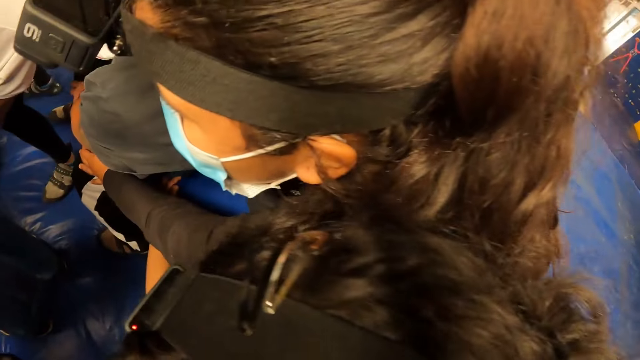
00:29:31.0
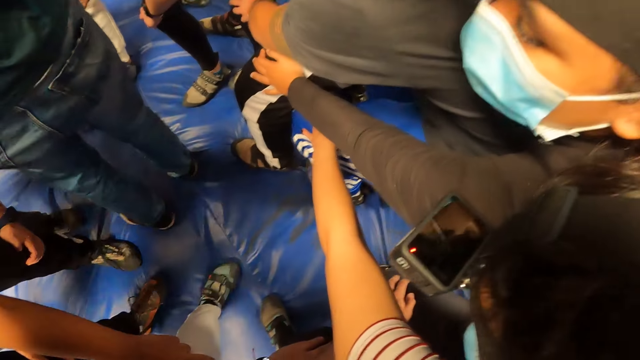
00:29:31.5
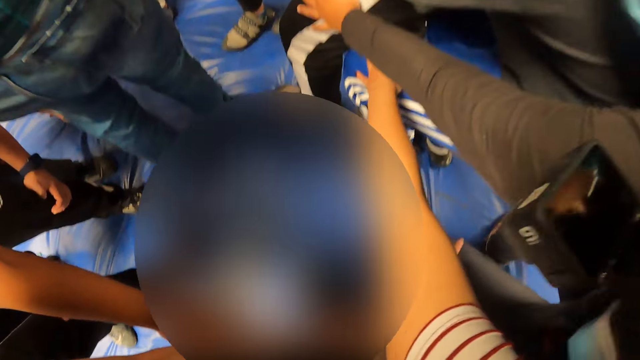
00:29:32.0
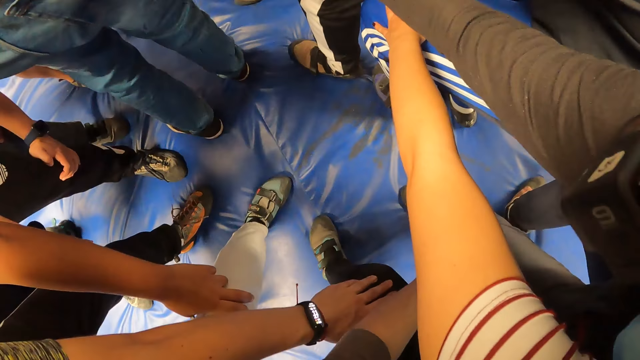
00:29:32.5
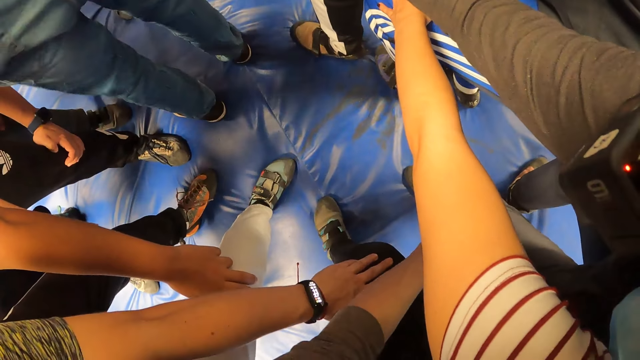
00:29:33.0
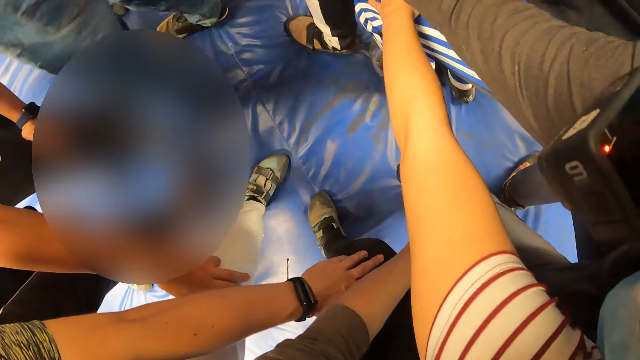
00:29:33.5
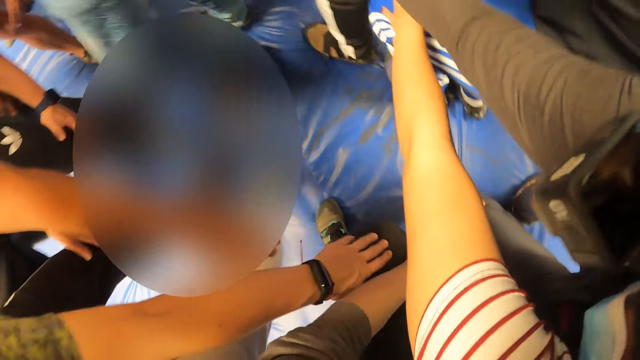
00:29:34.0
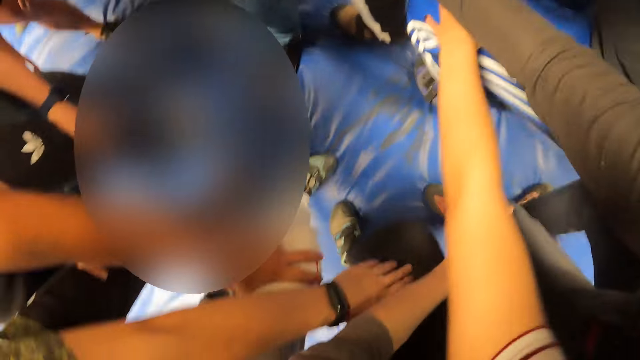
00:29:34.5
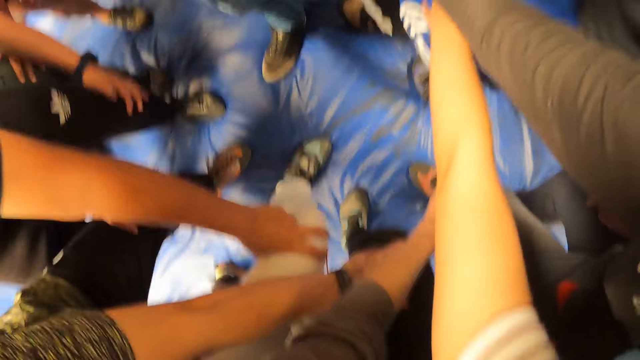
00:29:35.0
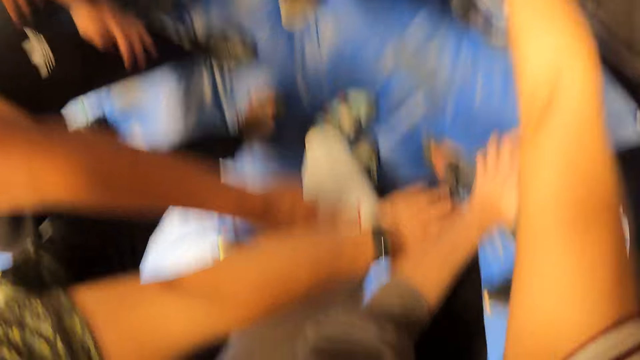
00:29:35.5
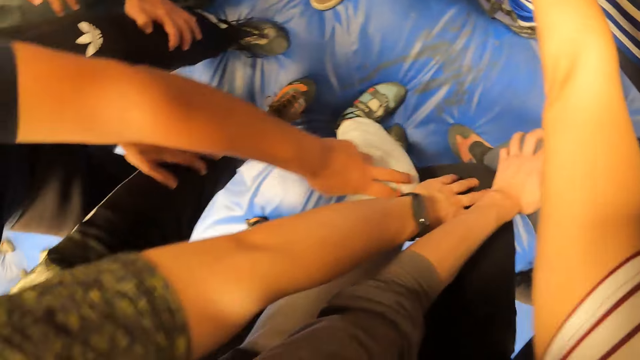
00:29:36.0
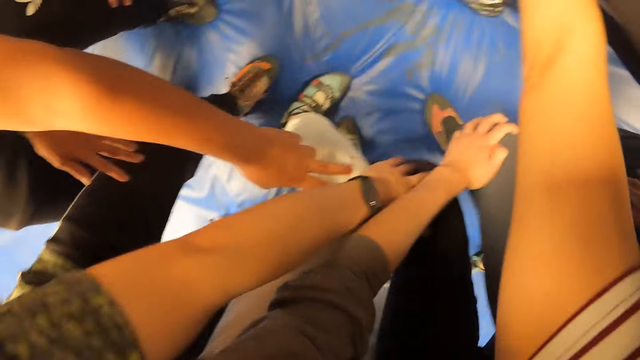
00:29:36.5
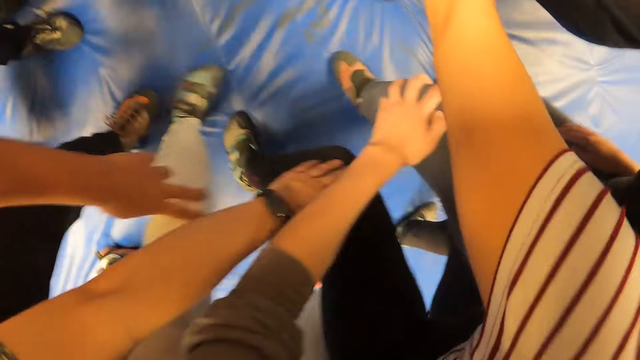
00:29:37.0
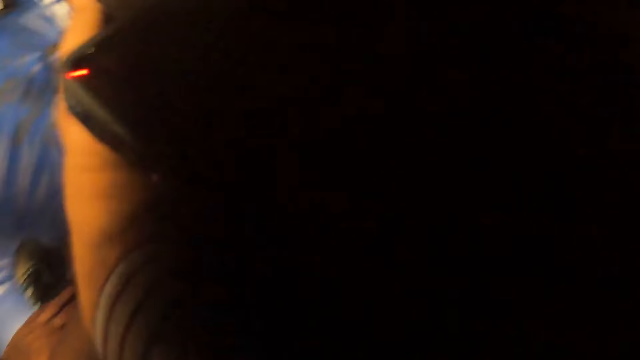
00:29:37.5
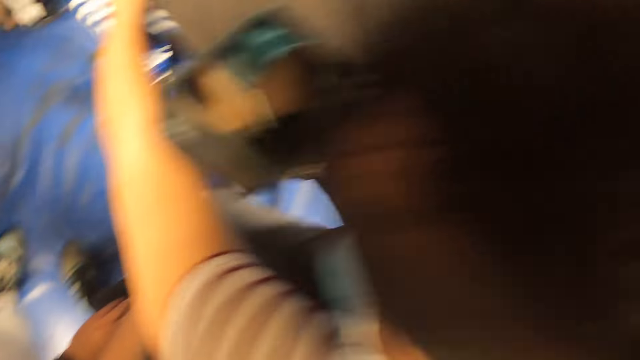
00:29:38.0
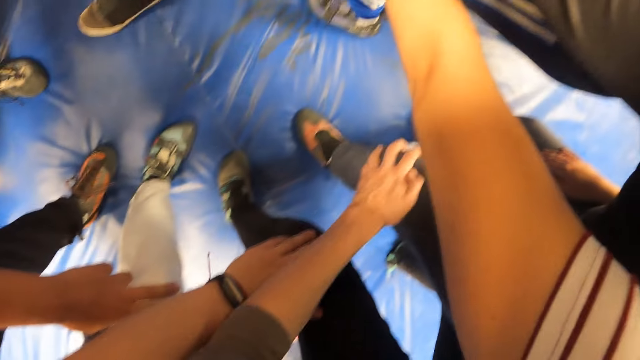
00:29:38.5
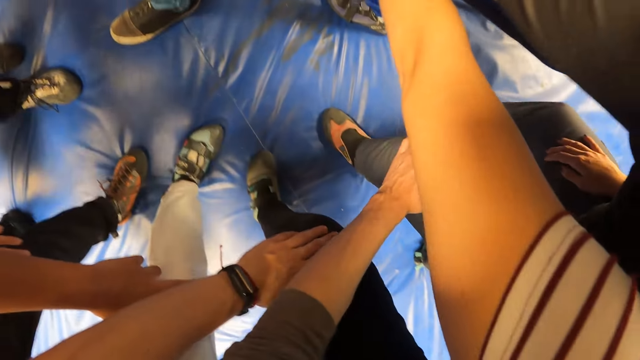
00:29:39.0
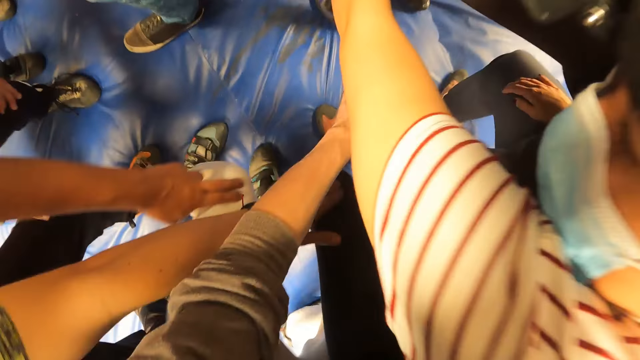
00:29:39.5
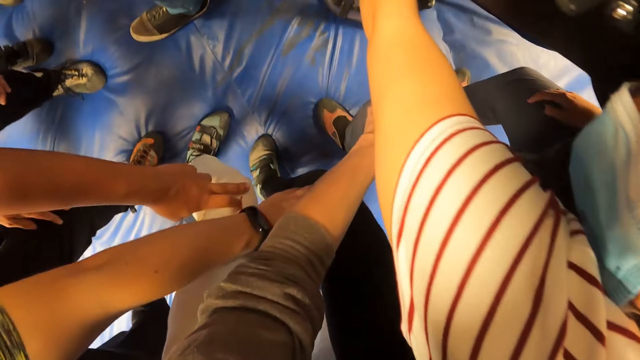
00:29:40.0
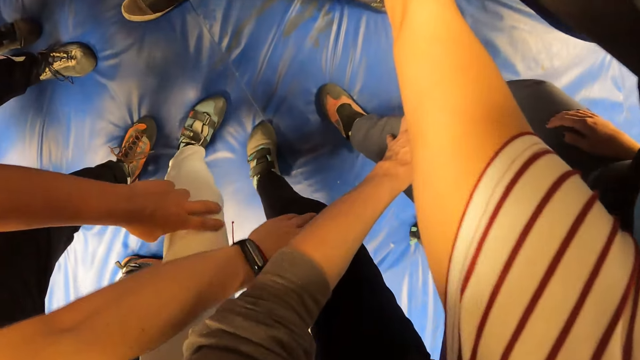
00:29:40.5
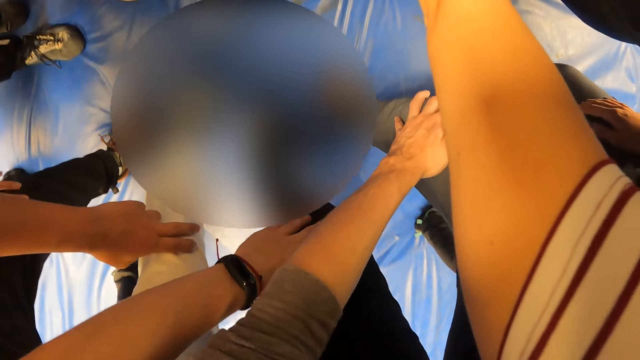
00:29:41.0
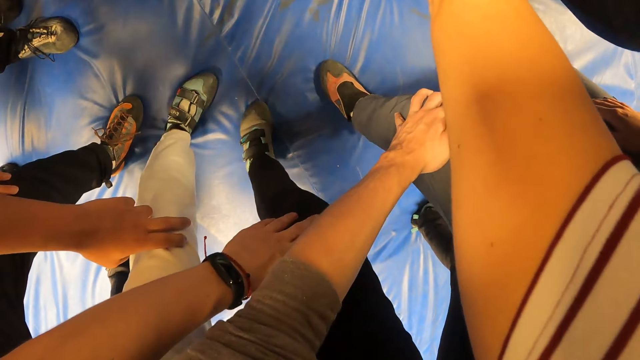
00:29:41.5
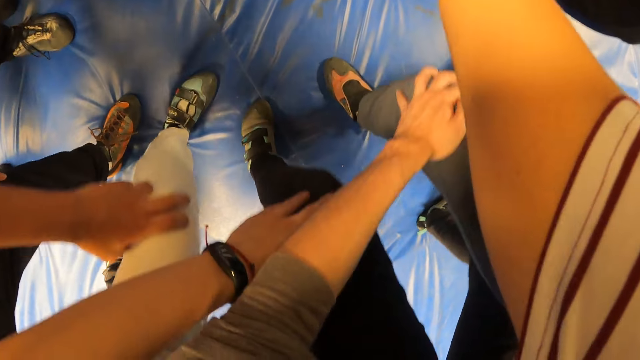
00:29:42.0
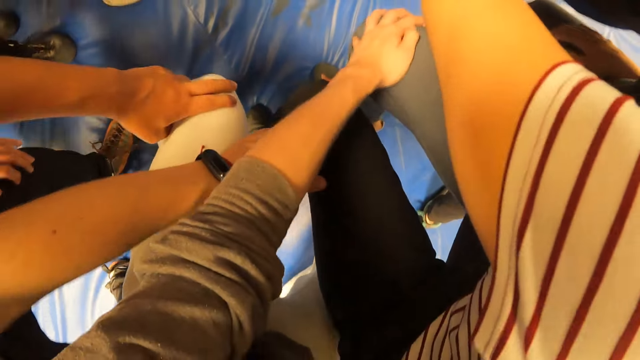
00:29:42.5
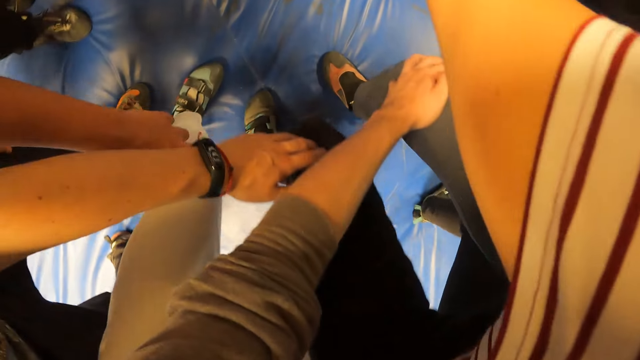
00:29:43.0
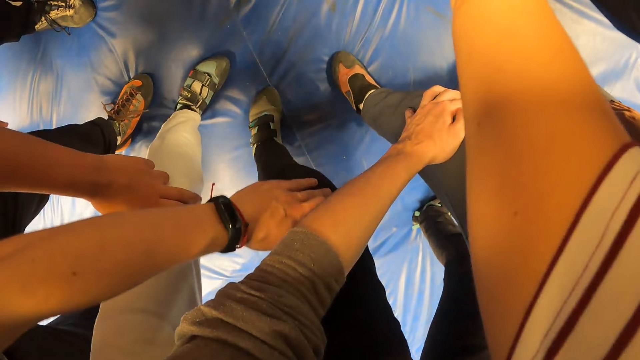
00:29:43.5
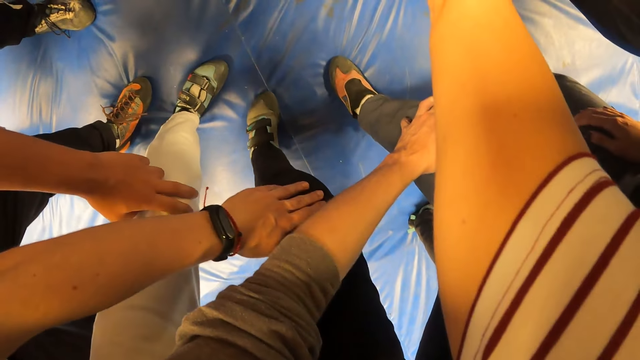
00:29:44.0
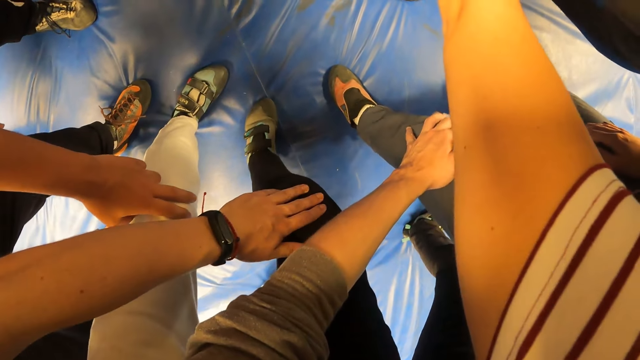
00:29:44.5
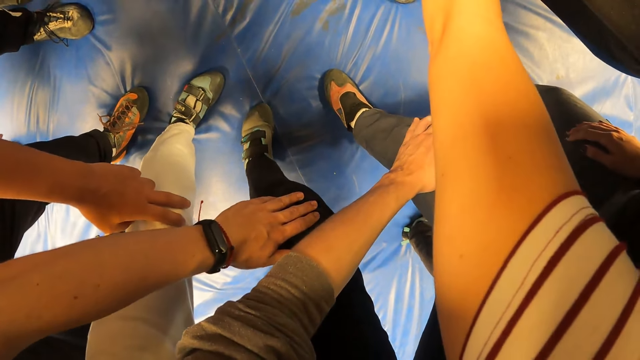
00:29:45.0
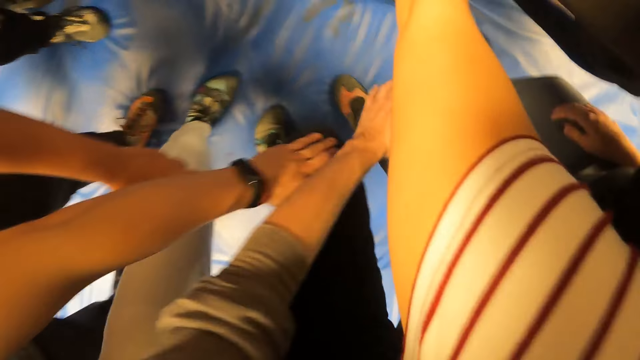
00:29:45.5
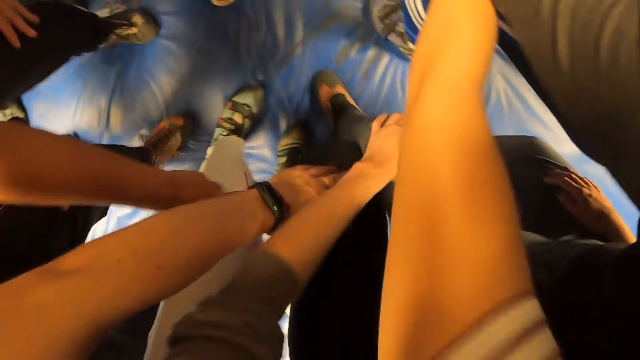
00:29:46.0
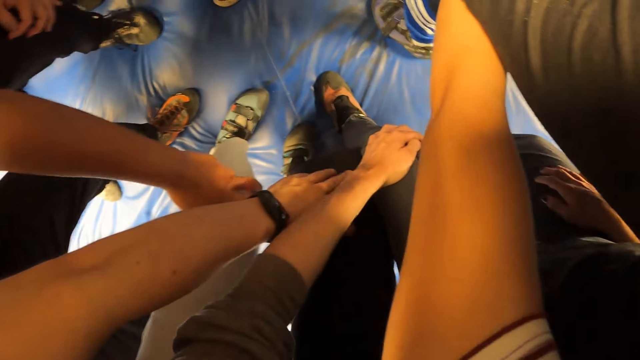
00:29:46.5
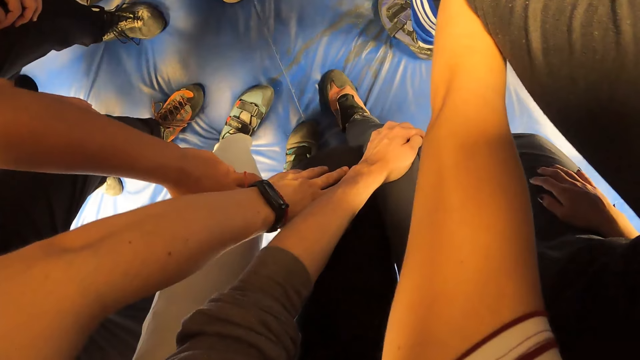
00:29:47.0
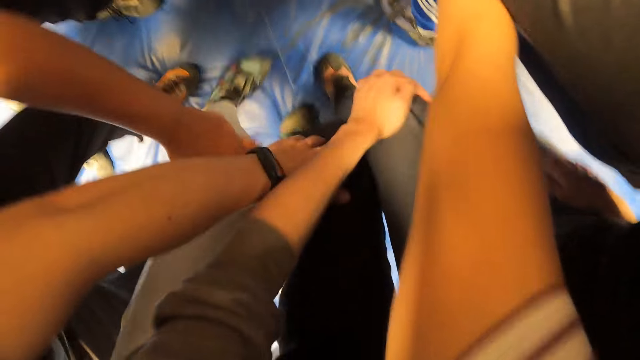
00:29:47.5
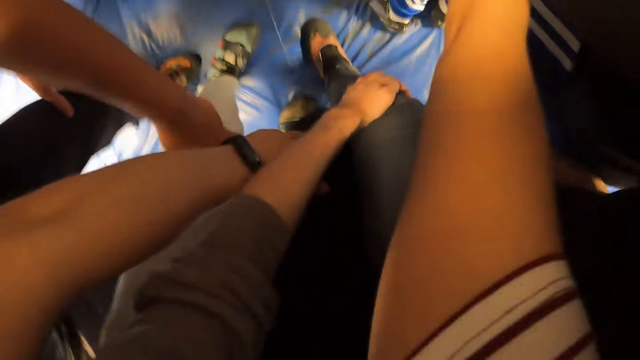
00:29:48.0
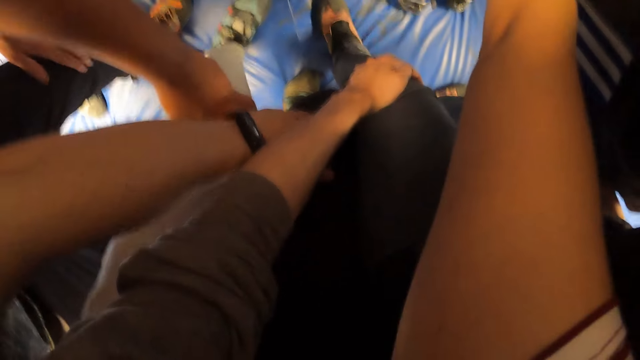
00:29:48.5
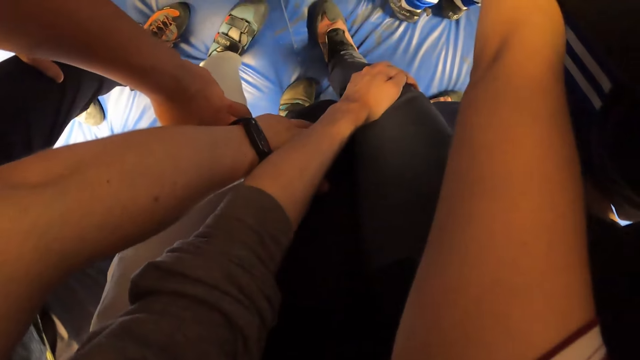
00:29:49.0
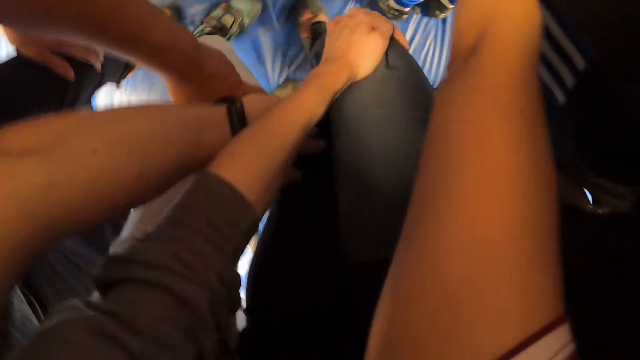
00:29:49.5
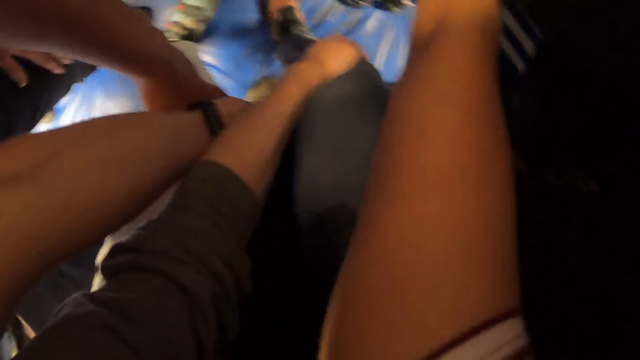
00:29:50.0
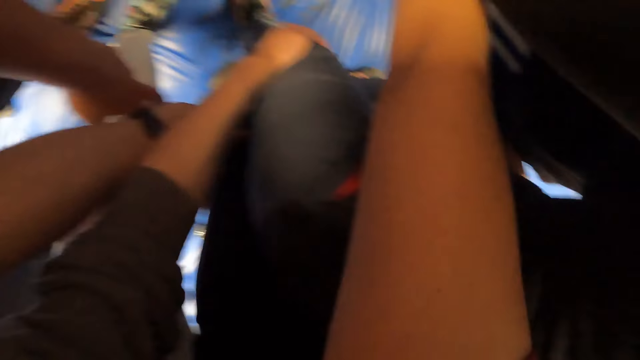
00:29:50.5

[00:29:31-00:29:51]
The camera wearer holds a woman's leg. He jumps while holding the woman's leg. He bends his knee. The woman bends her knee. The camera wearer straightens his leg. He jumps while holding the woman's leg.
